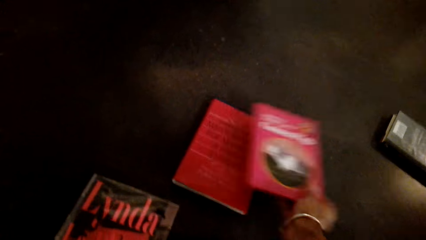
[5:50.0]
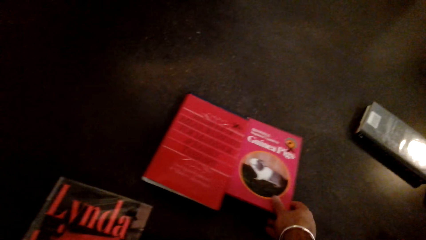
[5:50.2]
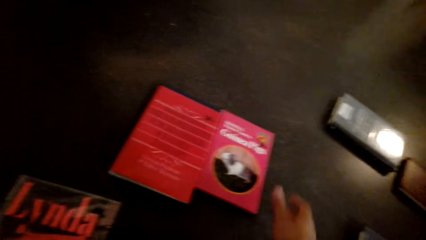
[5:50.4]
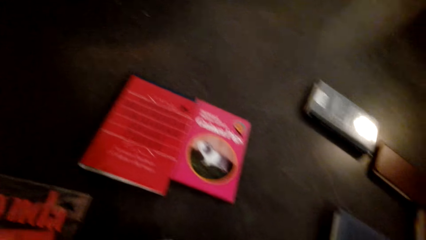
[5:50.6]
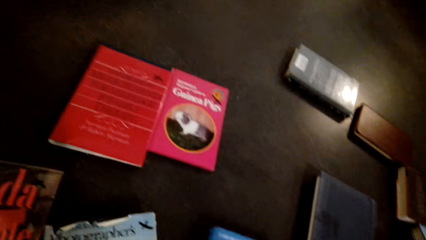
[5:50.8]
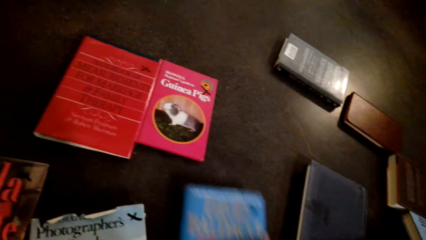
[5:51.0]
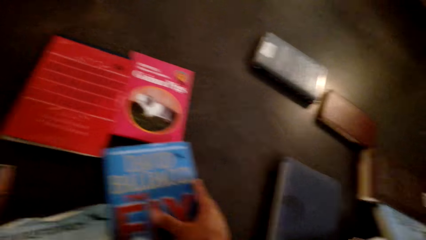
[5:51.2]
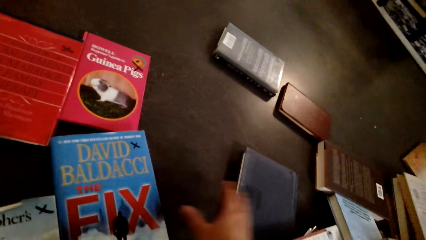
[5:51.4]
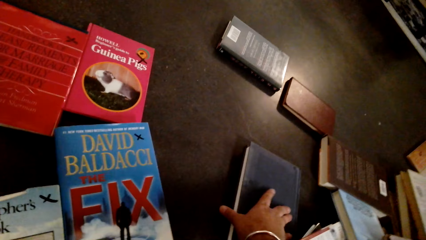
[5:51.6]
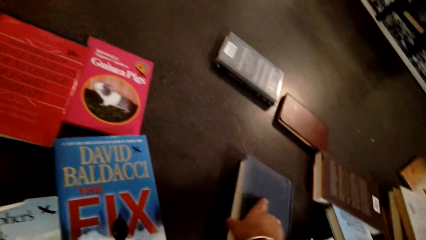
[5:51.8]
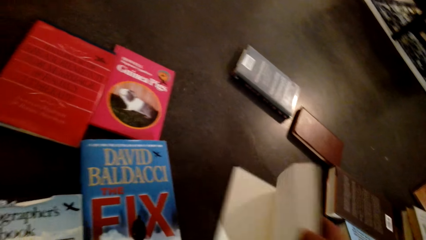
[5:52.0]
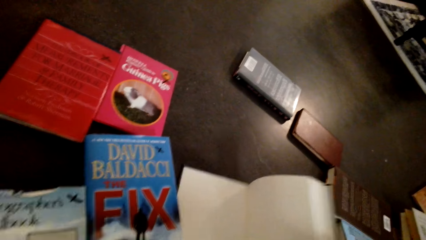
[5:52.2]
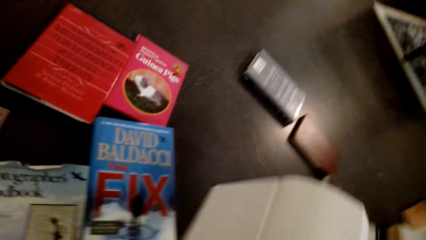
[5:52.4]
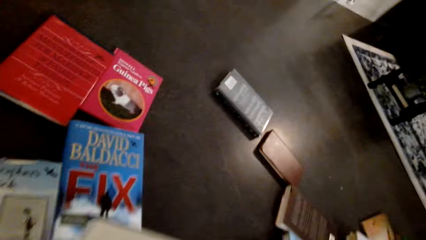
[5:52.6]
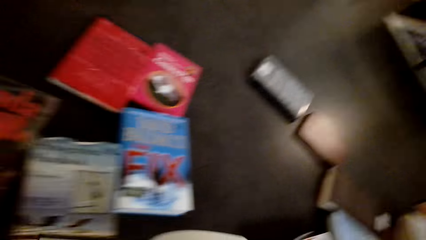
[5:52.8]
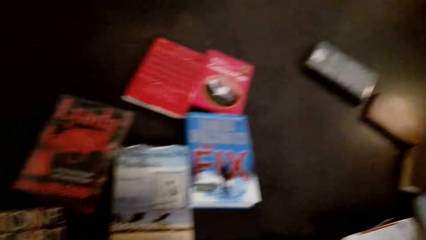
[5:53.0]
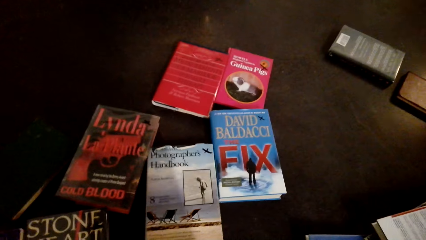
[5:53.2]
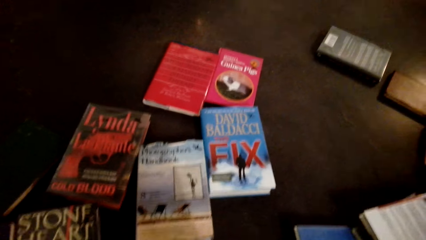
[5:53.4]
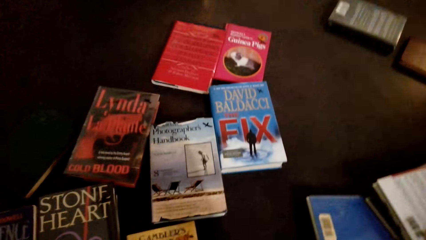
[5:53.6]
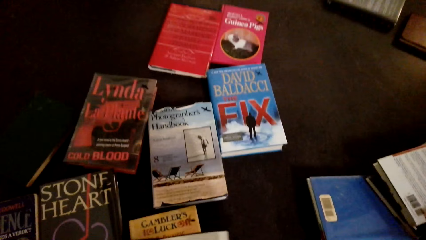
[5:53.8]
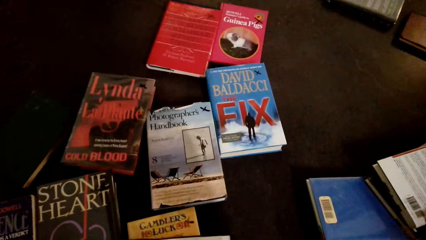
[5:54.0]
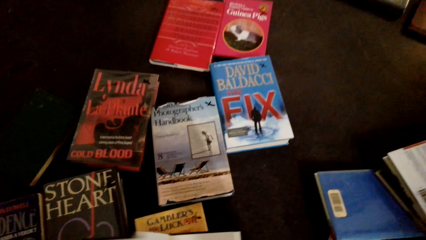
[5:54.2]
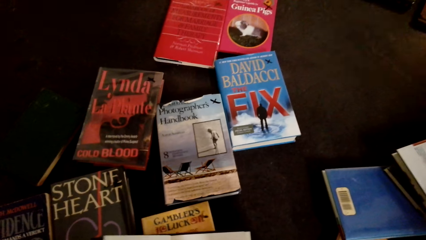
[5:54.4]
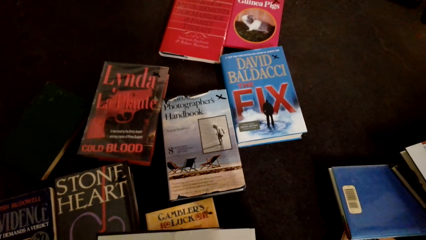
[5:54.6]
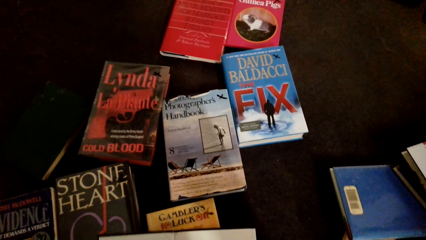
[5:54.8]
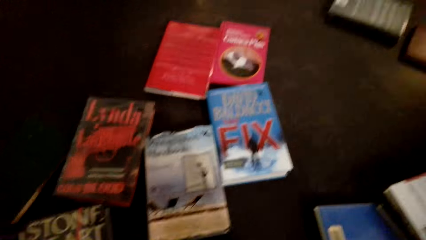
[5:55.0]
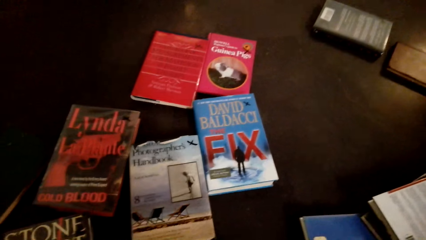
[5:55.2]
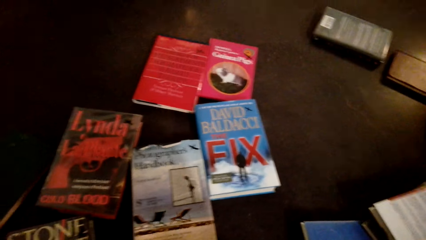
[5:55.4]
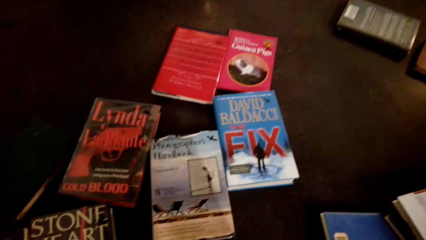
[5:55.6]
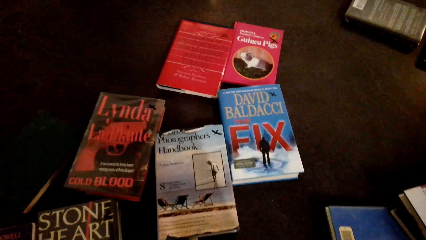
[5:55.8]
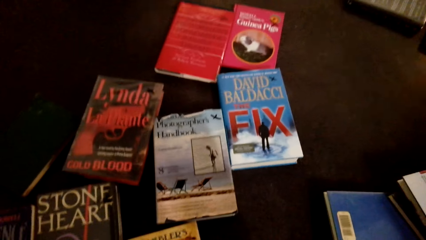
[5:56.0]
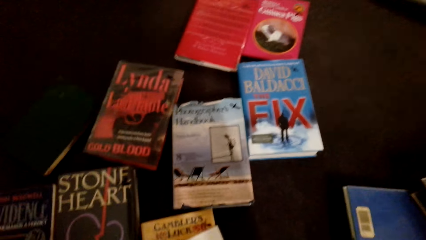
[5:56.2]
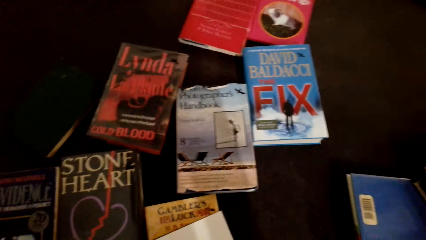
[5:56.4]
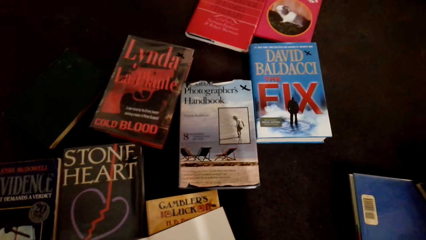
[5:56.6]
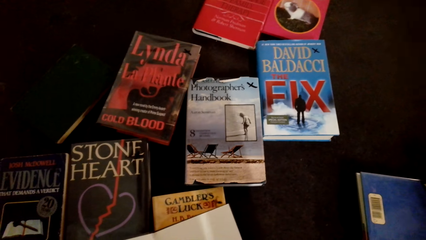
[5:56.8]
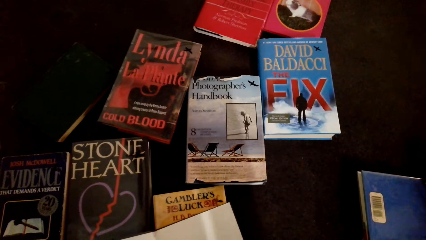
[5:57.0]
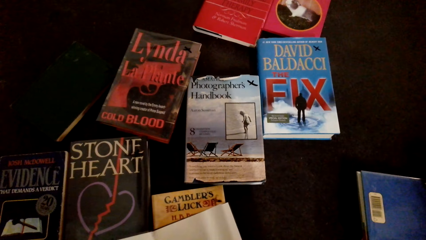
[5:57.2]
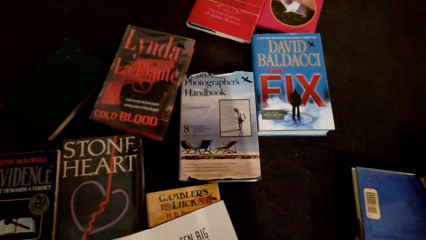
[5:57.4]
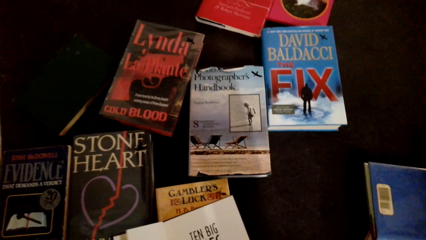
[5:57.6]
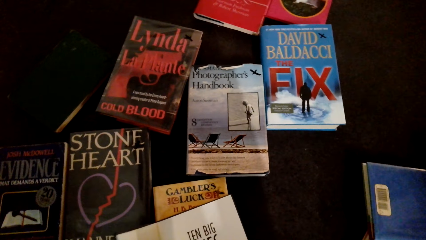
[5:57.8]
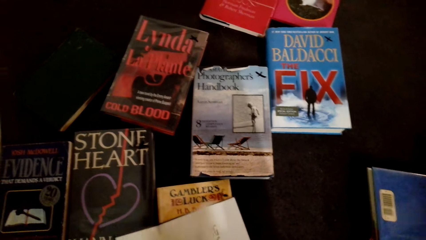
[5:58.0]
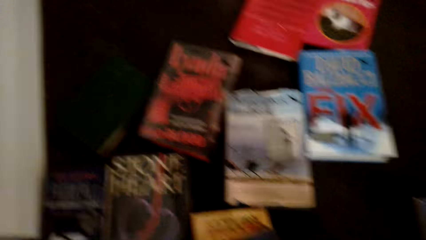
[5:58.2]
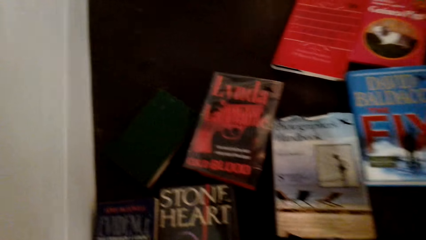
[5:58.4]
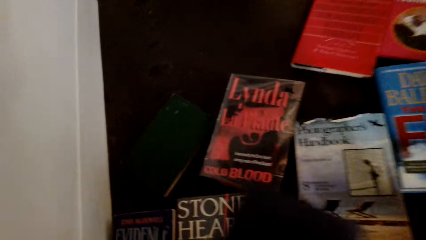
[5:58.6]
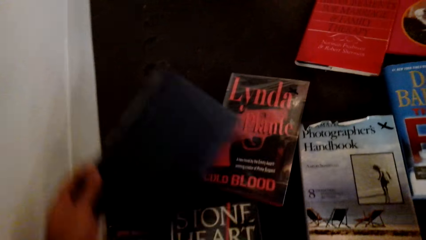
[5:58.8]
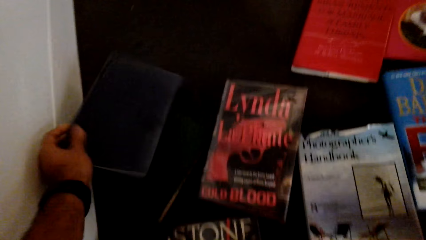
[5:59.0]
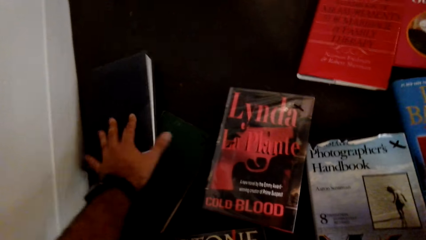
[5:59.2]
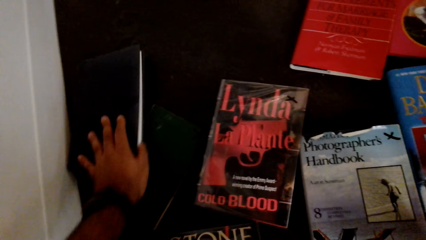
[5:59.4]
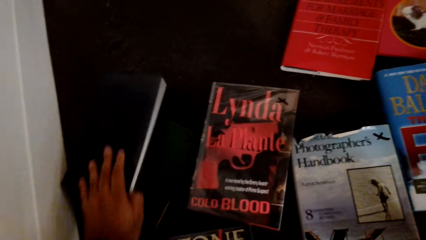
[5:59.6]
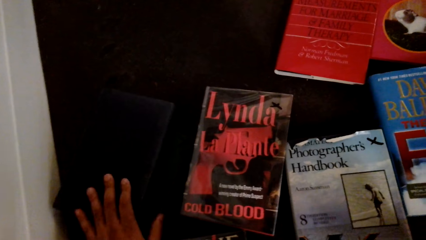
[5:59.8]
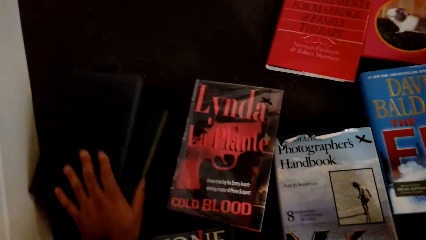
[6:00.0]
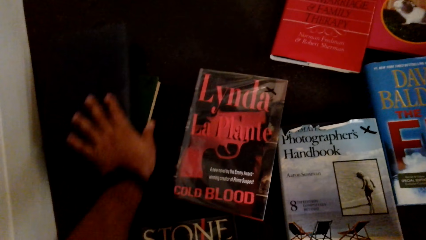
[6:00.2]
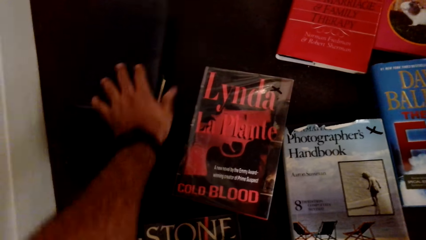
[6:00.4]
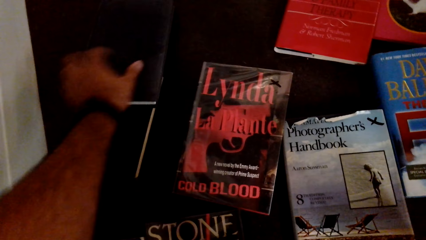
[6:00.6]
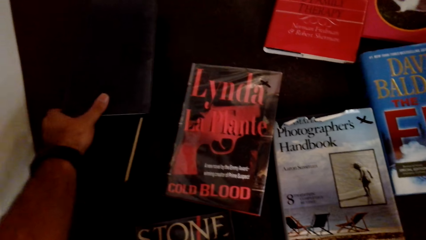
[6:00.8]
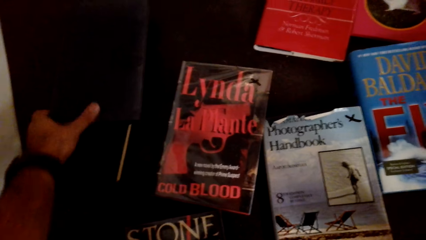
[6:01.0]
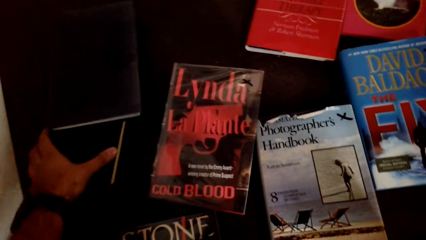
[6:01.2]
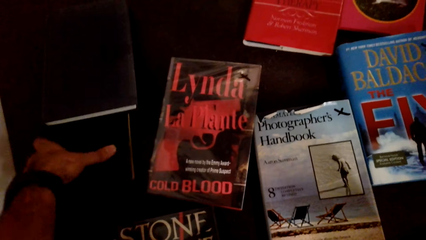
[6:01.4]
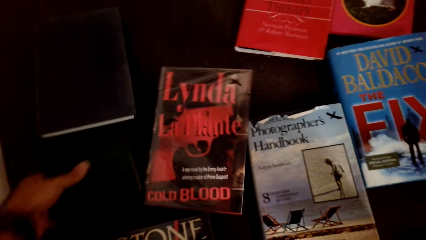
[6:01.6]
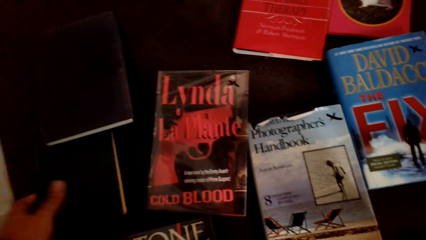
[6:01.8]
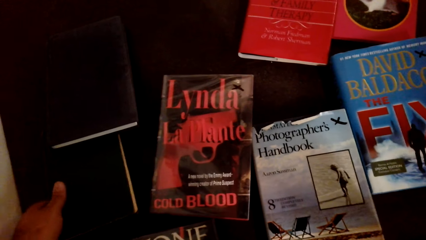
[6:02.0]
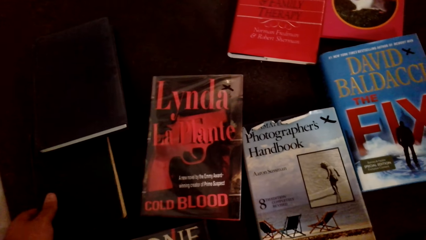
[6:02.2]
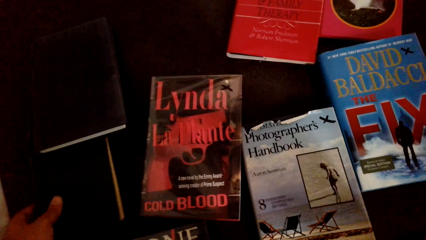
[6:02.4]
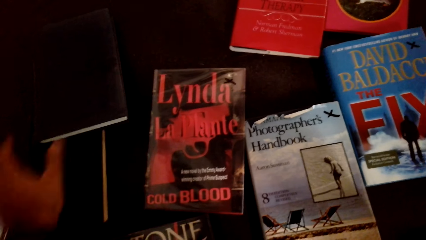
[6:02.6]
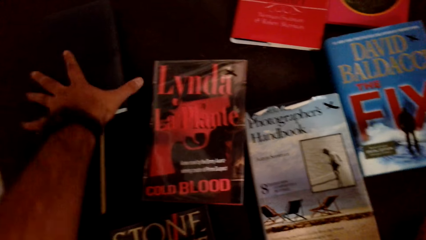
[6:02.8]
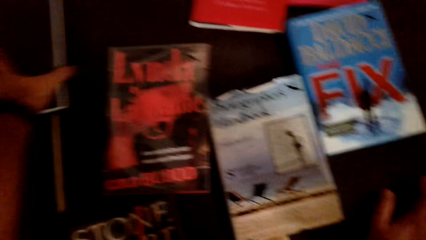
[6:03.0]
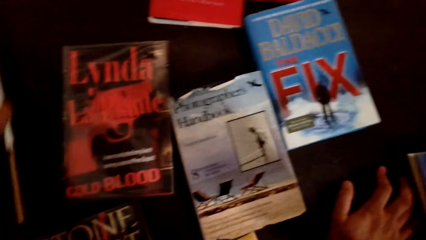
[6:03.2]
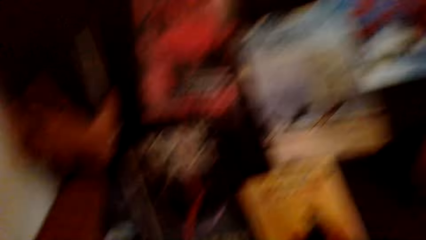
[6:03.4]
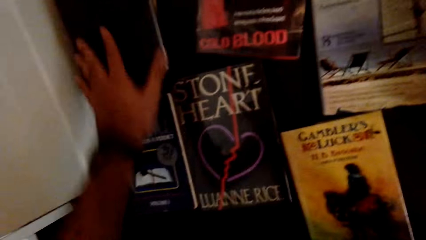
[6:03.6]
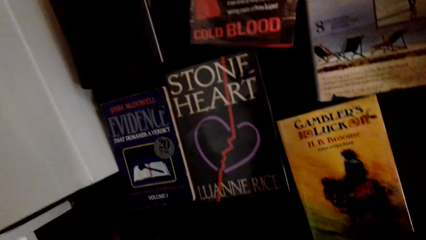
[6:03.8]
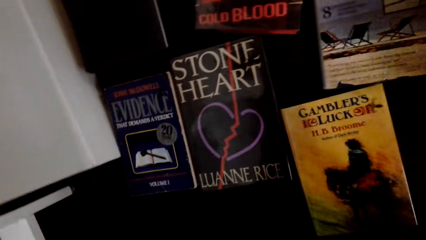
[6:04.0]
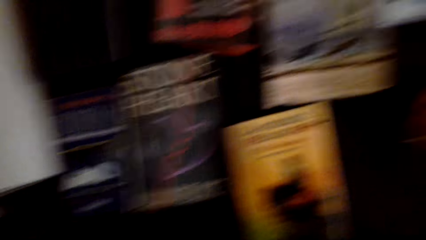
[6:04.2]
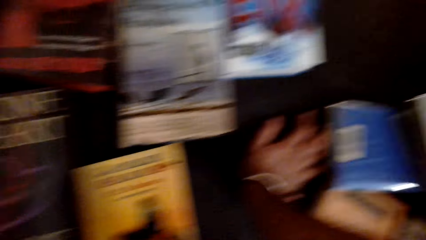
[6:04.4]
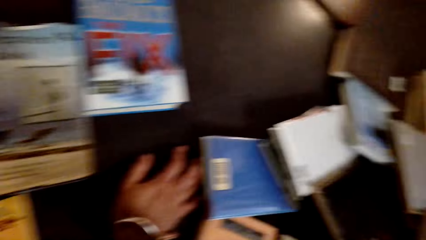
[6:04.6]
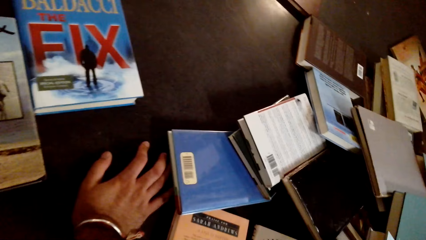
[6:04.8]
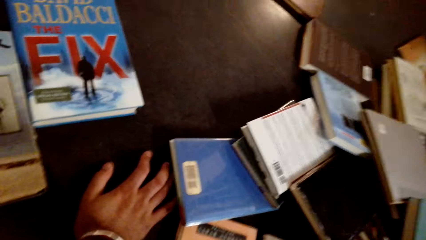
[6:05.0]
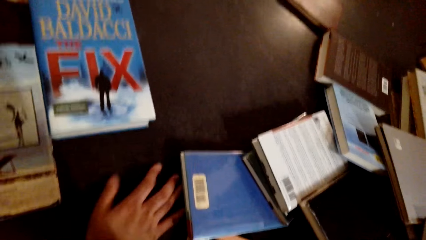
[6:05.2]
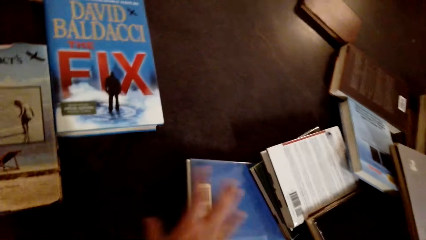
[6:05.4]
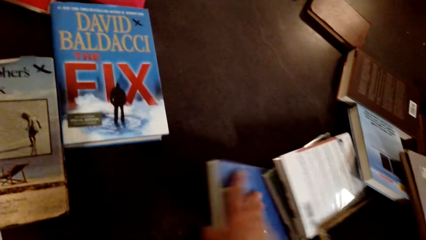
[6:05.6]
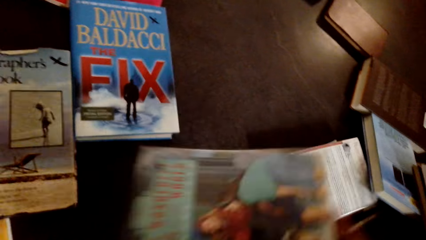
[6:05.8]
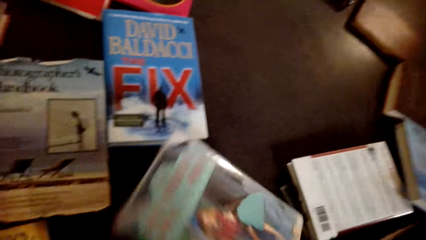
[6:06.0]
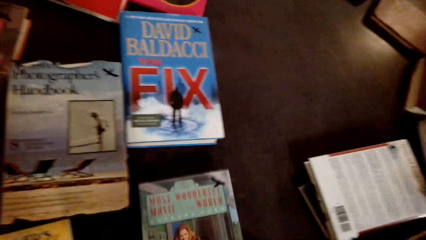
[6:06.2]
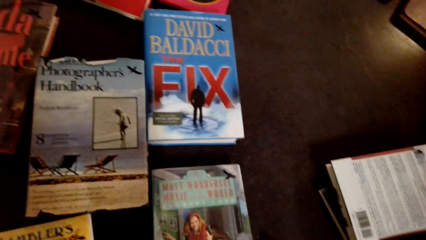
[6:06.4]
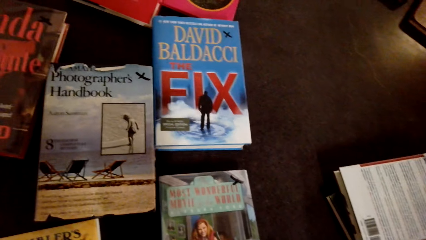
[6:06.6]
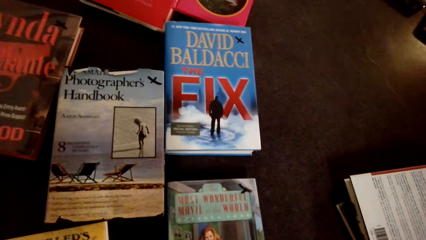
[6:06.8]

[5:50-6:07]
The camera wearer opens the book. They open the other page of the book. They arrange books on the floor. They close the book. They arrange the books on the table.
